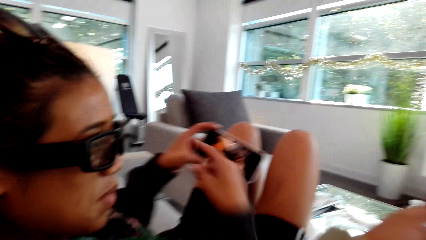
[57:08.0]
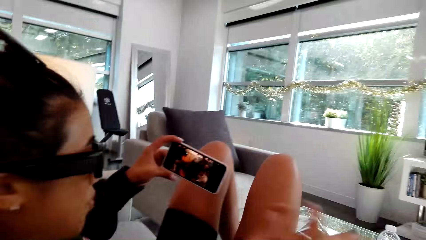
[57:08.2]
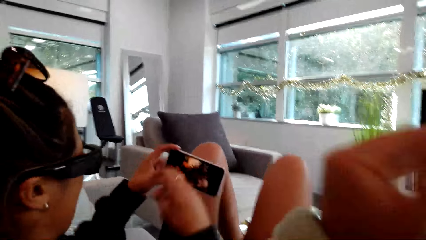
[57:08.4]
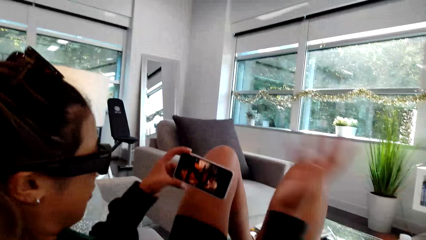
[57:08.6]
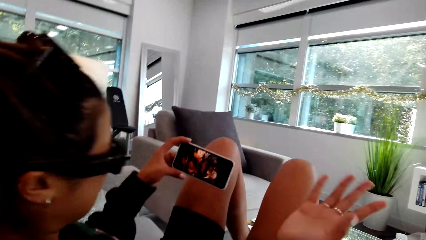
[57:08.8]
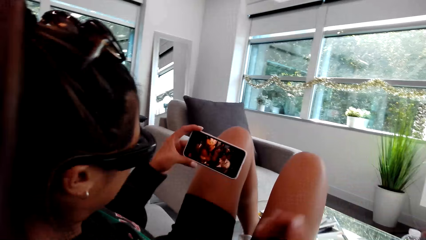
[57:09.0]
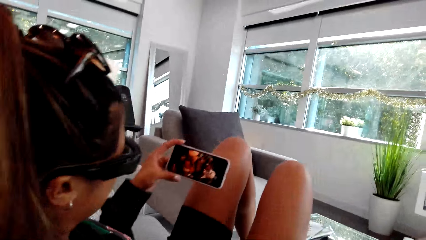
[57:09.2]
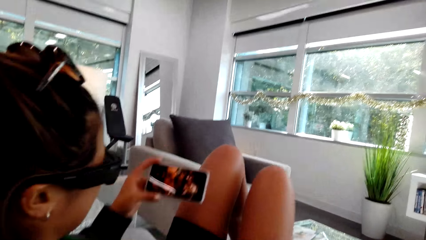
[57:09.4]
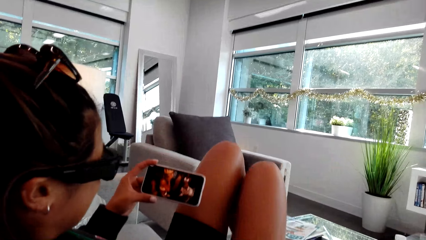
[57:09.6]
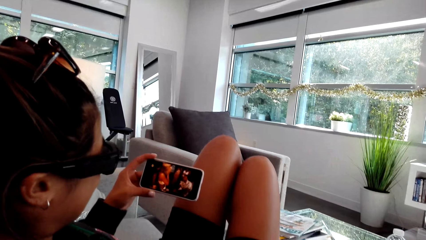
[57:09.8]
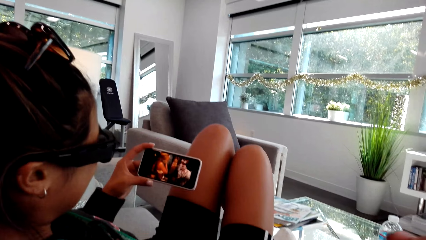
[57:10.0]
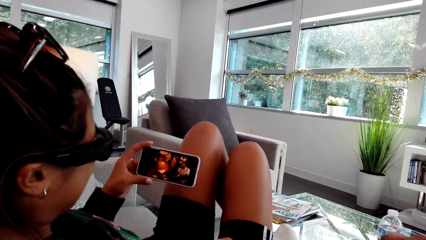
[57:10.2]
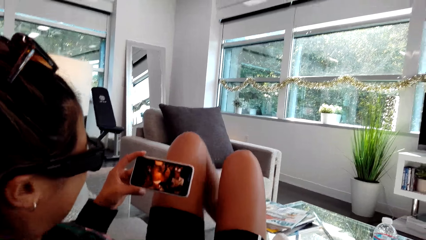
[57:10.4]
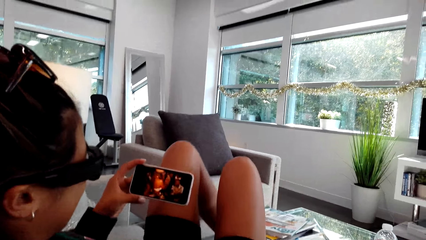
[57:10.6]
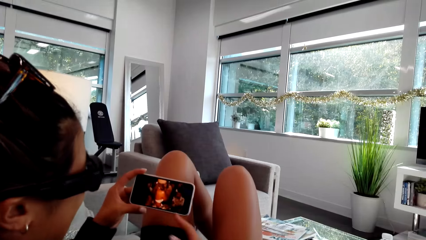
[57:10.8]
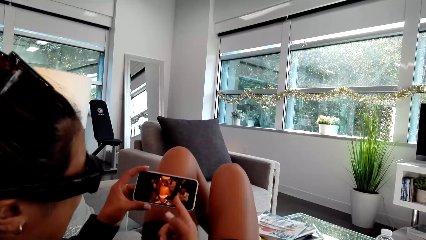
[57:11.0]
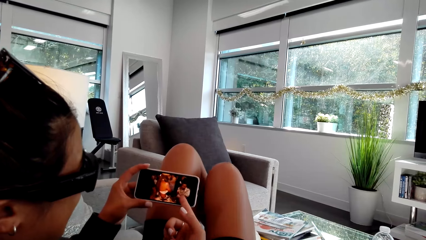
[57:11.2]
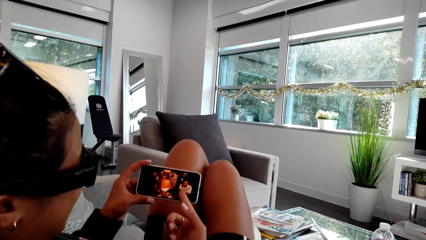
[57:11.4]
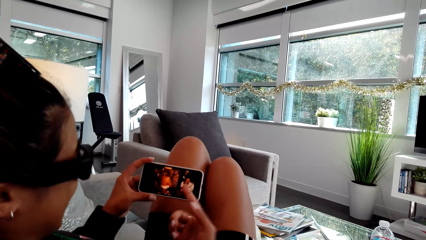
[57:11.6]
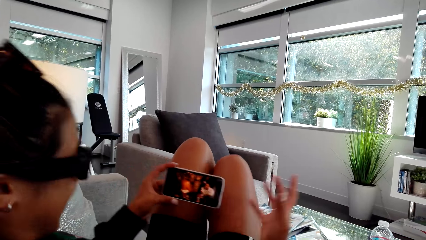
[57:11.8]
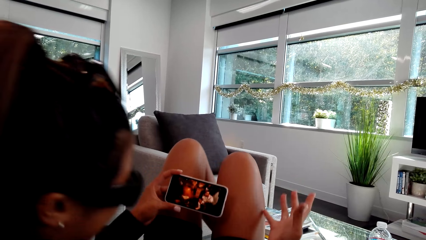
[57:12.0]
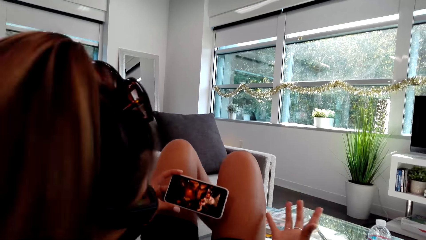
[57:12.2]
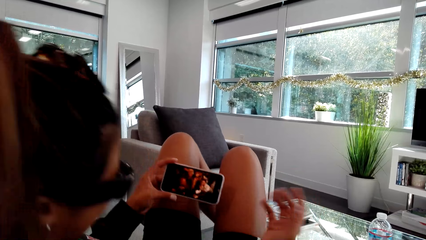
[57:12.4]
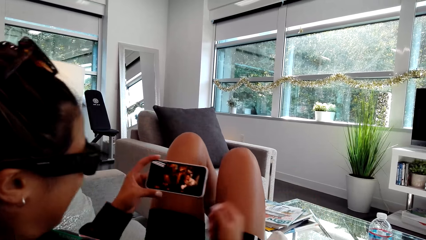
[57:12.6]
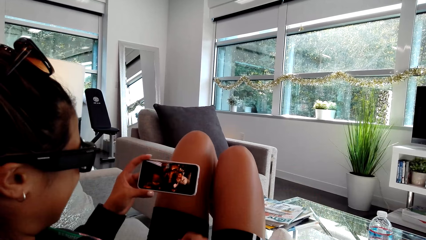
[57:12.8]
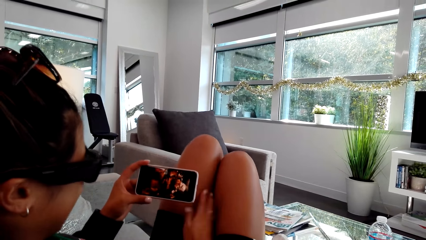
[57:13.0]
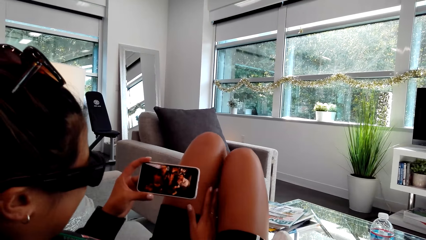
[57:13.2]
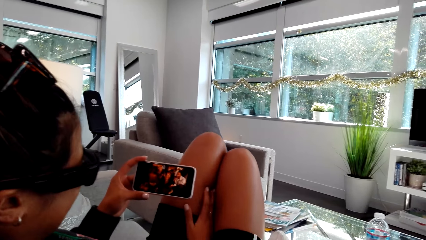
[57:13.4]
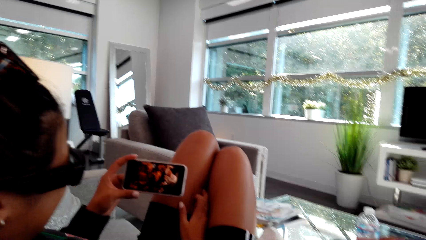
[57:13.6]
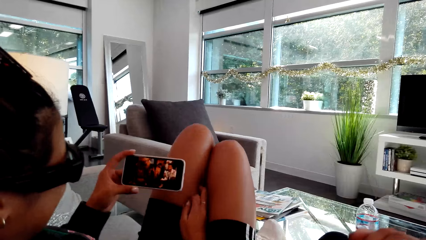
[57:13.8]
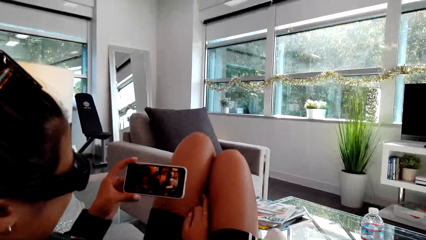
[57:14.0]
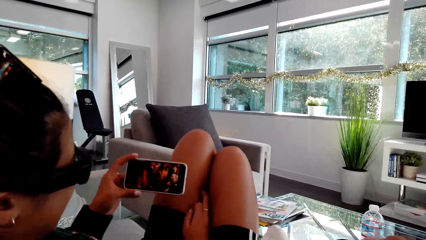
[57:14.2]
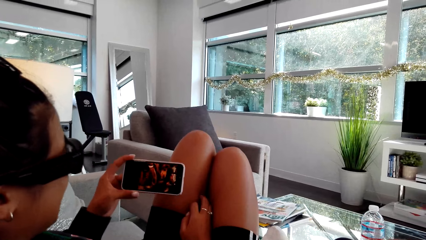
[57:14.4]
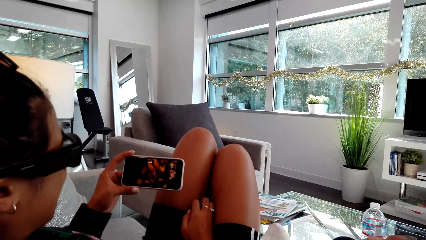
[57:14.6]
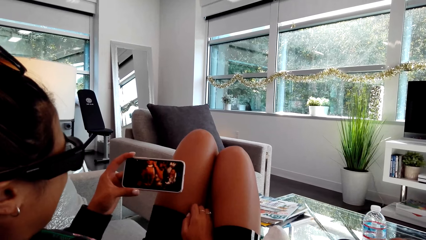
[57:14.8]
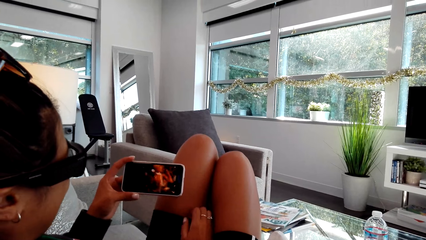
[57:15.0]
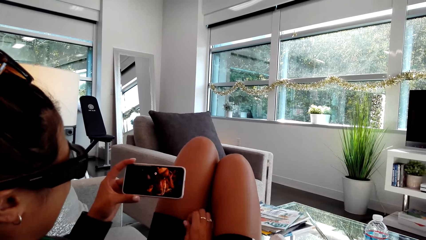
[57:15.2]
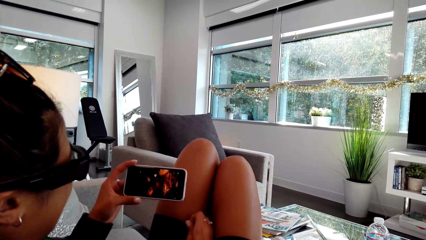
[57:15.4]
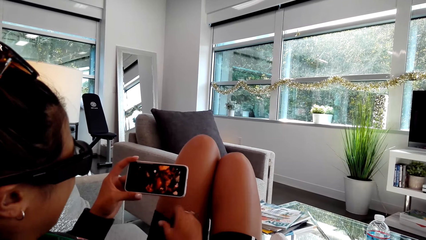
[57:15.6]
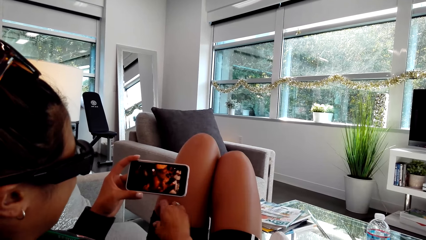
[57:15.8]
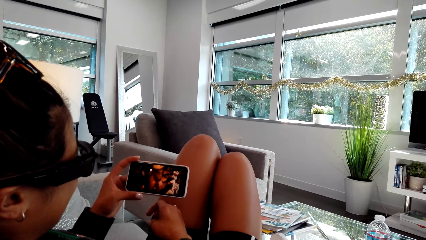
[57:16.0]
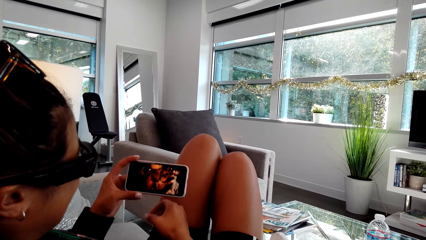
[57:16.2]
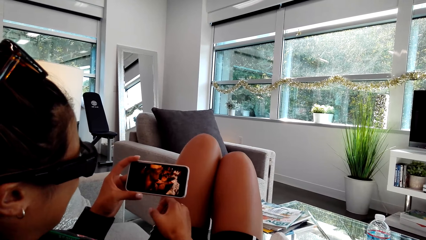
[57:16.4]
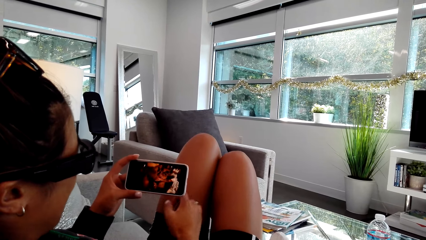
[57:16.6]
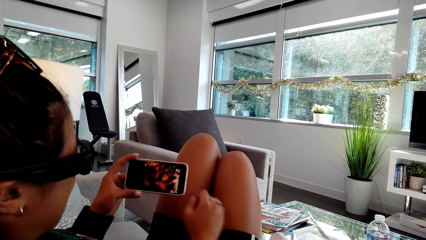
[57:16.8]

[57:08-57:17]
A person watches the video from the phone. The person spreads her hands.

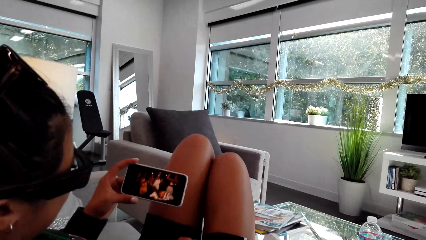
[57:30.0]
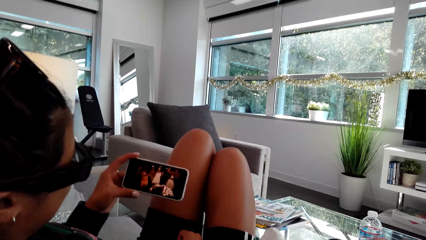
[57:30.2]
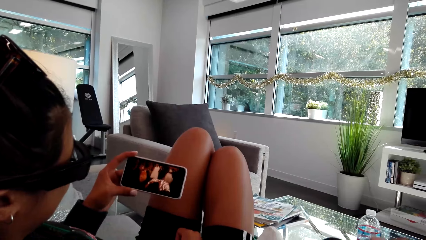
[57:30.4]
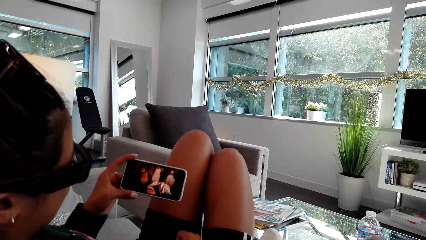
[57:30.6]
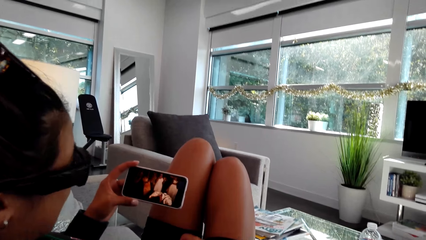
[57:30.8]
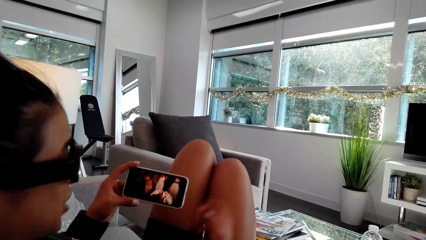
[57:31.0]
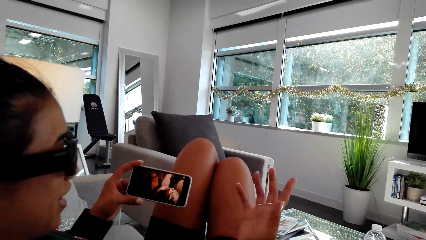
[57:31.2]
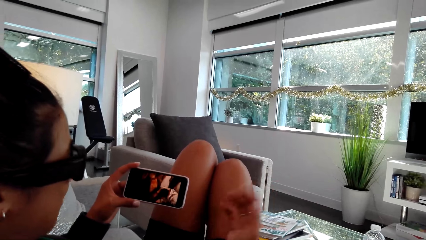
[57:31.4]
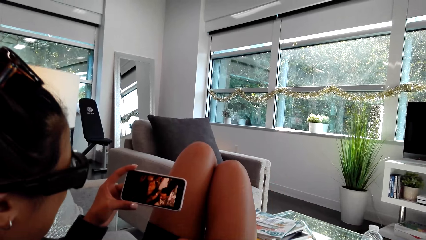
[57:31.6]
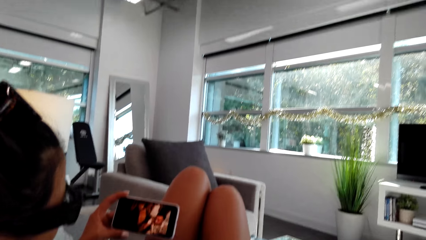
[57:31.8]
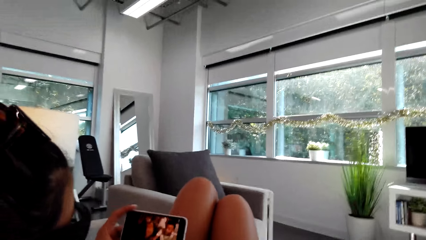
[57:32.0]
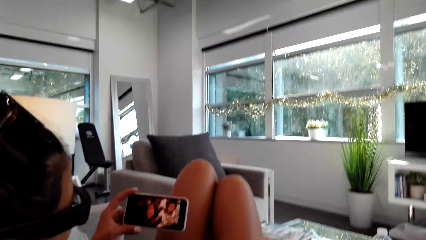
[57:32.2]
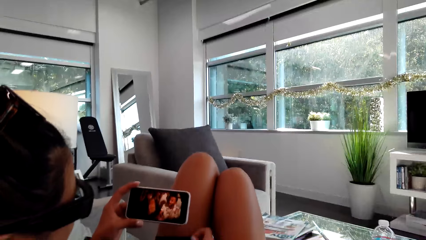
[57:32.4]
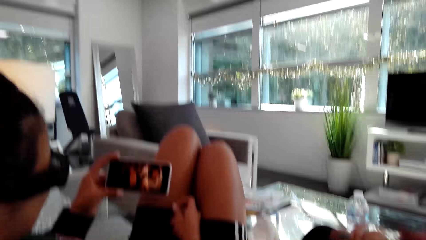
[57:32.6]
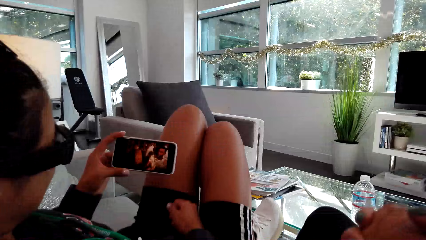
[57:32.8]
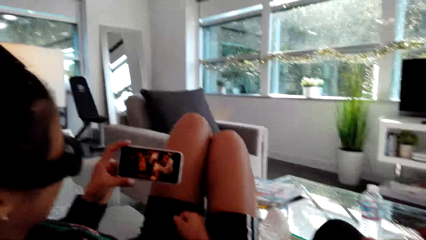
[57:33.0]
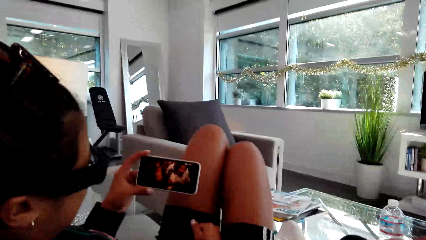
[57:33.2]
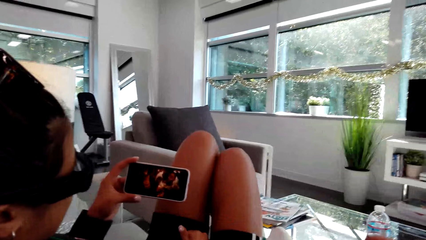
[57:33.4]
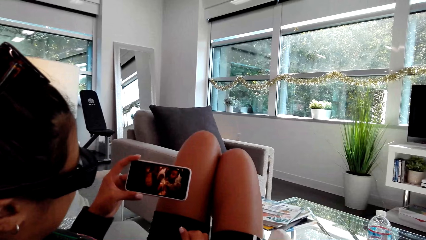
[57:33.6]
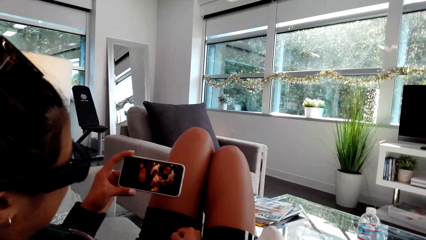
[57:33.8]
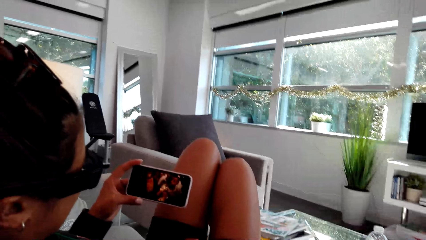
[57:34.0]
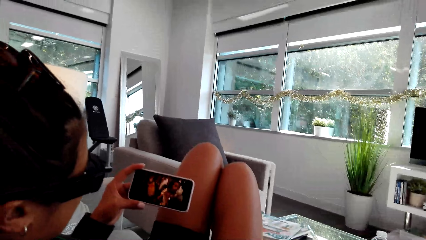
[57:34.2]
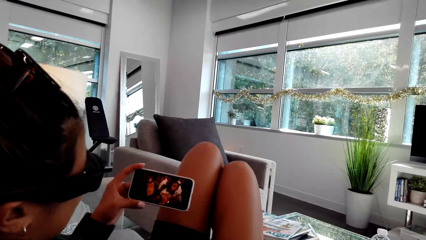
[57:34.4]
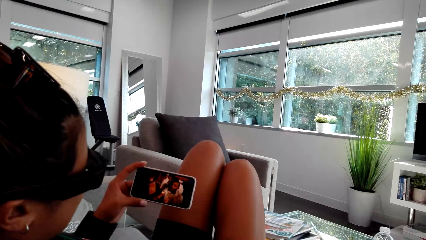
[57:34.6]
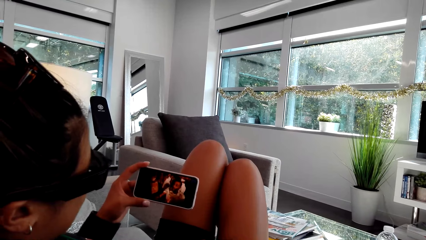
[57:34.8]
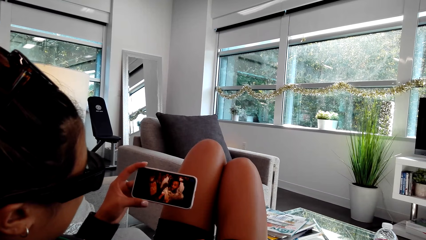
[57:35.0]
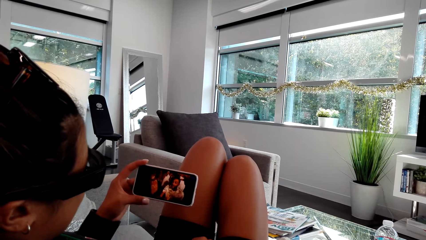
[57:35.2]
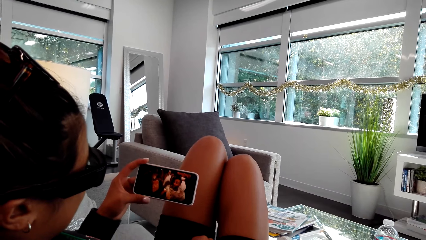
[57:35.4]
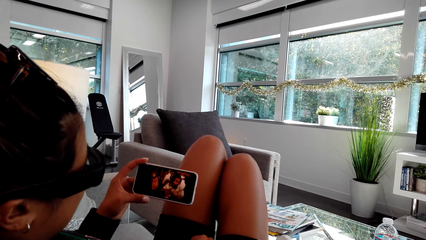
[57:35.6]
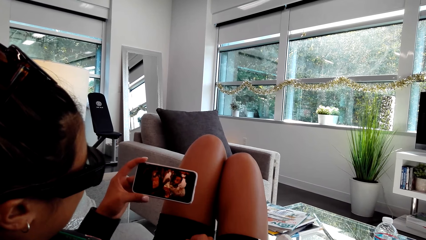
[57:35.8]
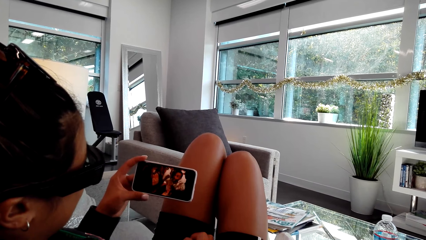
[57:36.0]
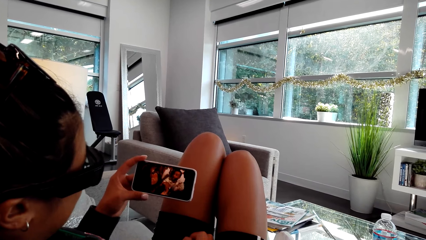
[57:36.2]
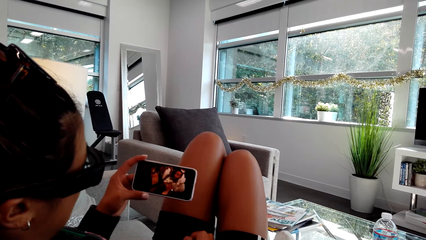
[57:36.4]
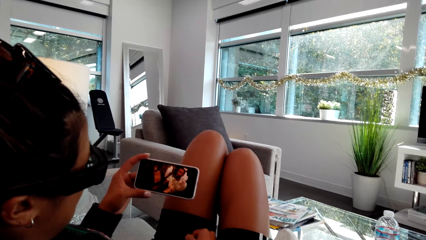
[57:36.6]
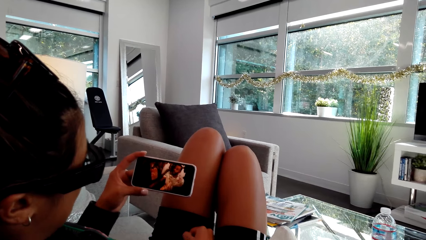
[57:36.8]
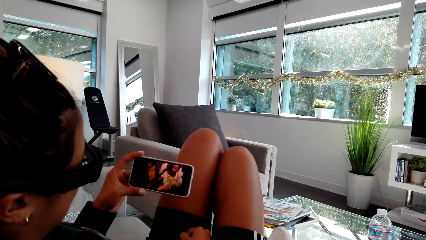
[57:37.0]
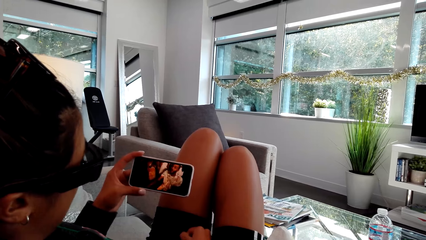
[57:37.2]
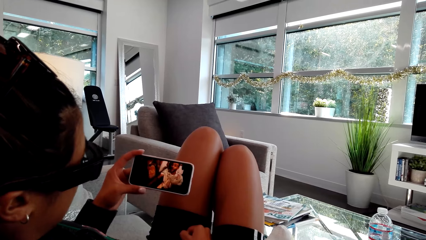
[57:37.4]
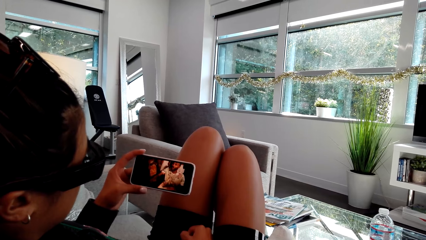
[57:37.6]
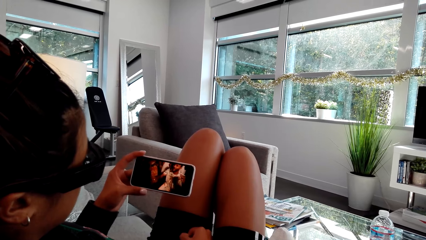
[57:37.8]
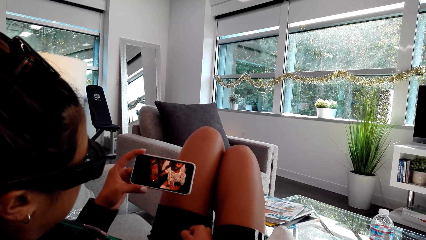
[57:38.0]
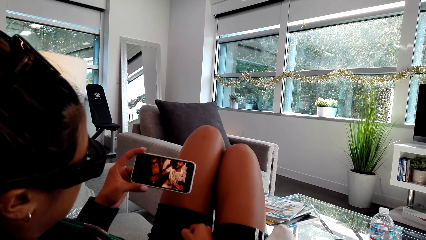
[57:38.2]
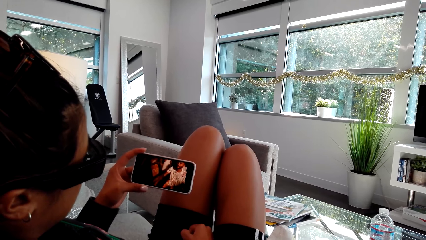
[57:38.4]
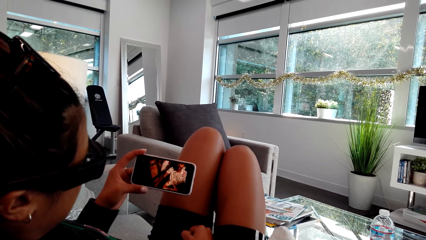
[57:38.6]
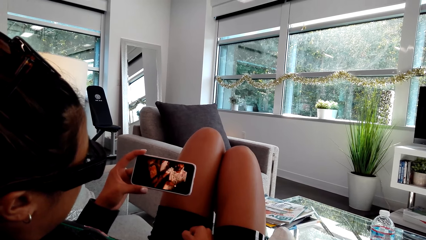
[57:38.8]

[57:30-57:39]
A person swings her hand. The person watches the video from the phone.
